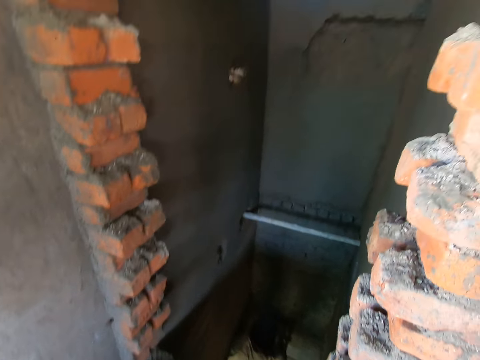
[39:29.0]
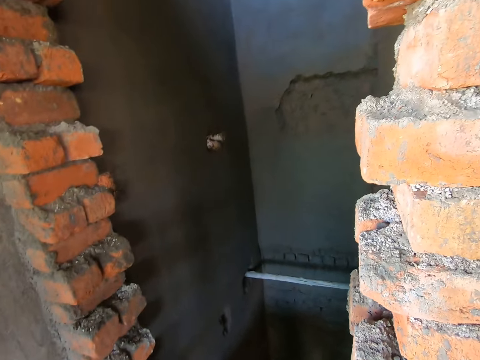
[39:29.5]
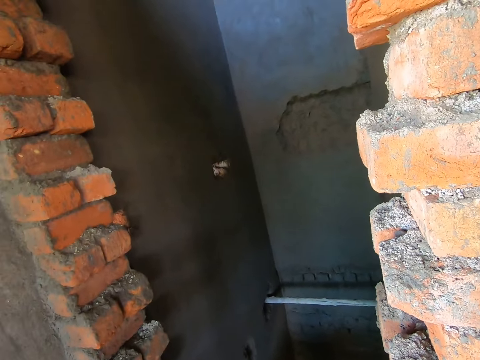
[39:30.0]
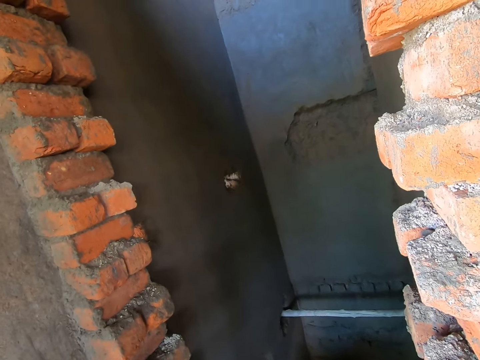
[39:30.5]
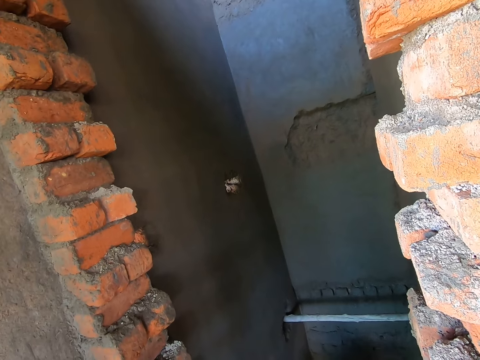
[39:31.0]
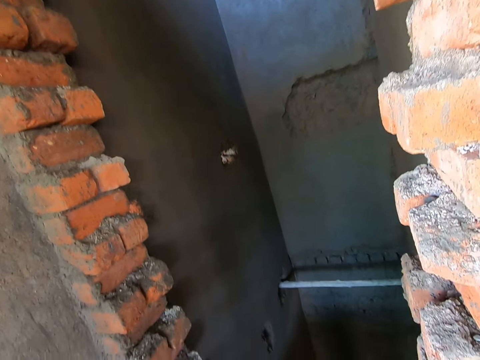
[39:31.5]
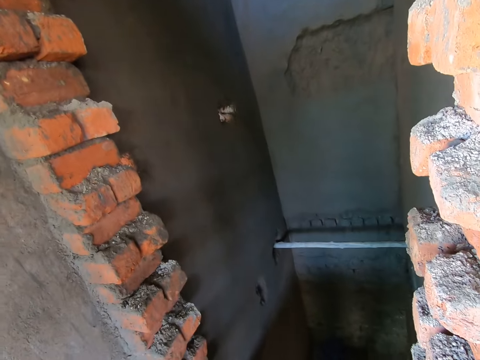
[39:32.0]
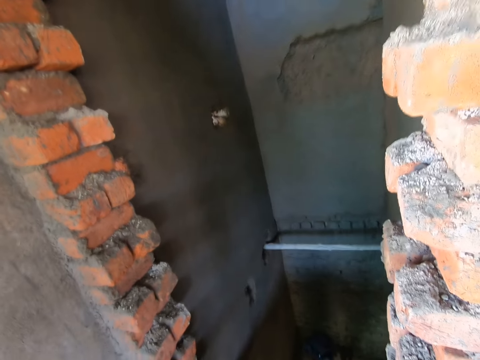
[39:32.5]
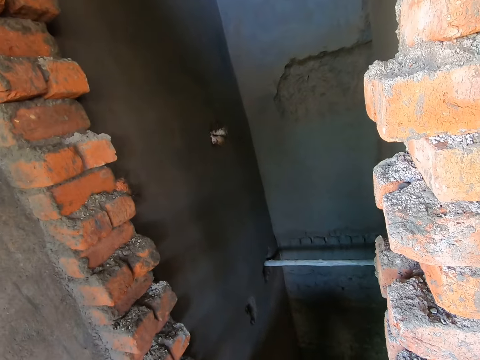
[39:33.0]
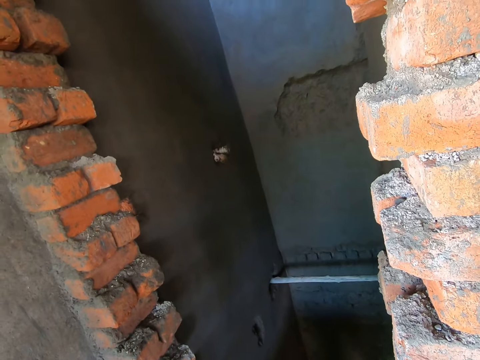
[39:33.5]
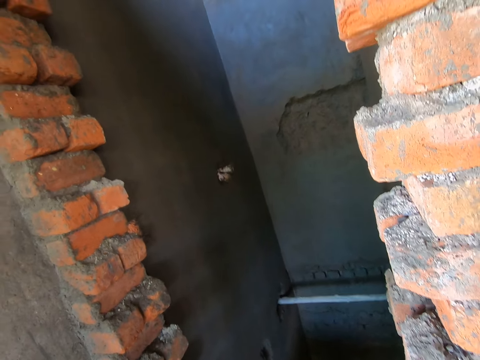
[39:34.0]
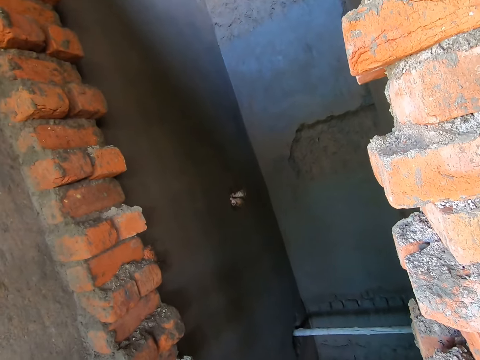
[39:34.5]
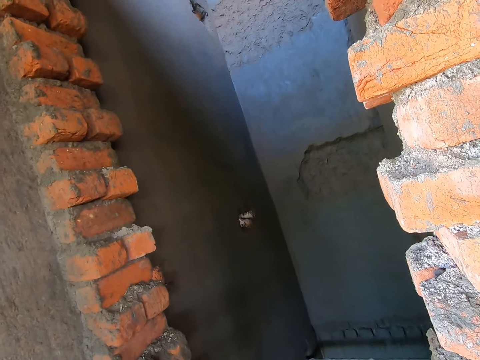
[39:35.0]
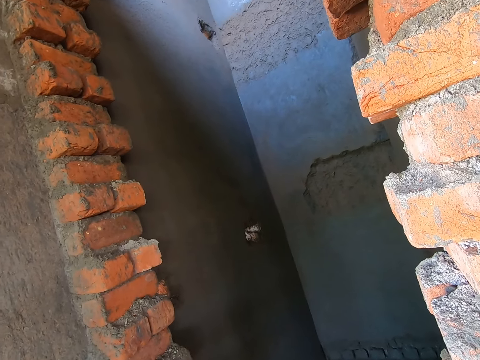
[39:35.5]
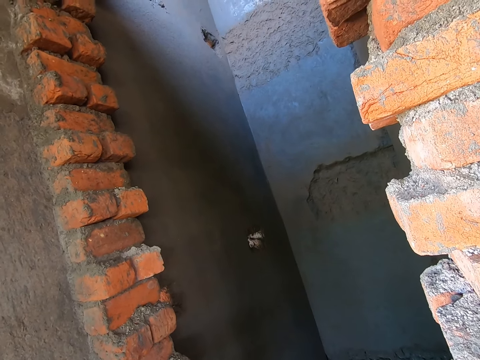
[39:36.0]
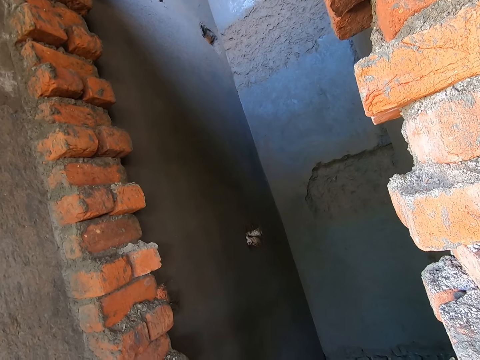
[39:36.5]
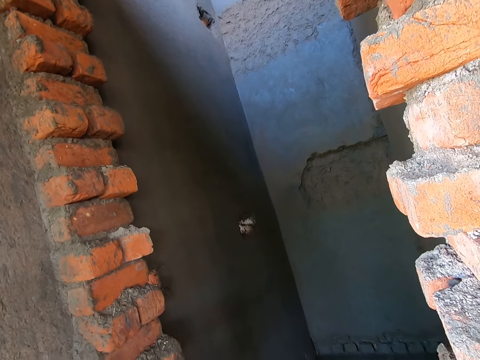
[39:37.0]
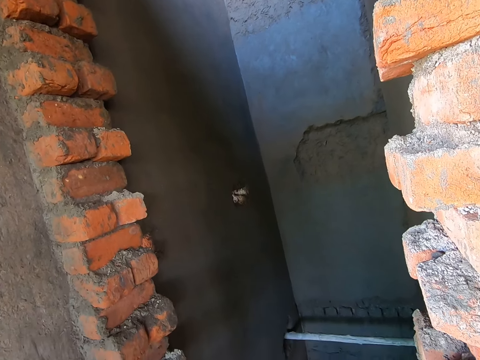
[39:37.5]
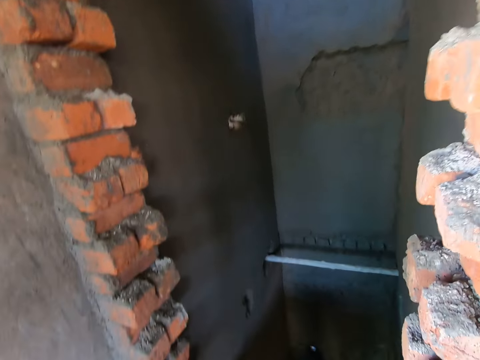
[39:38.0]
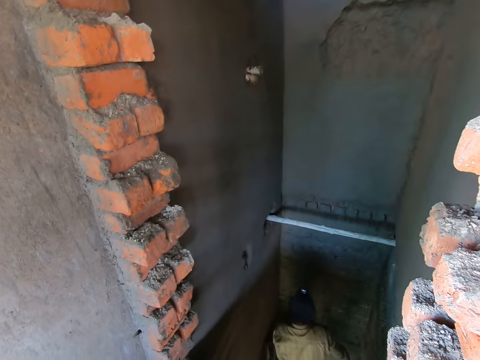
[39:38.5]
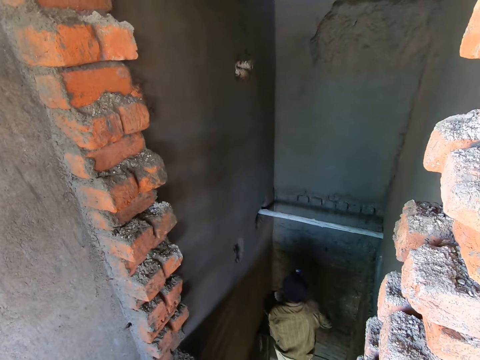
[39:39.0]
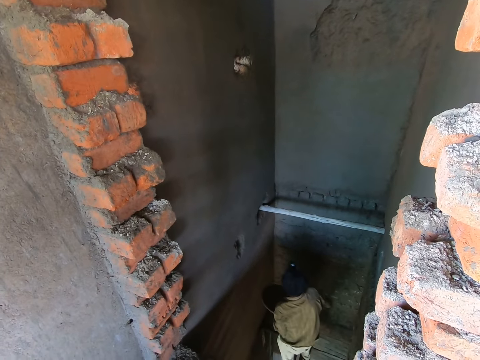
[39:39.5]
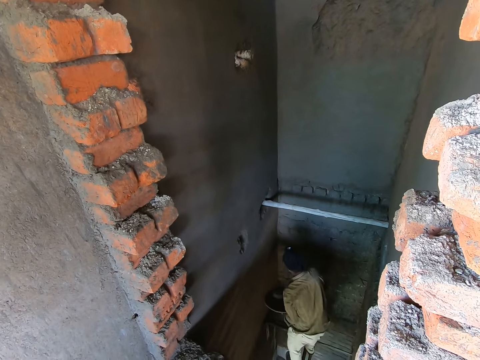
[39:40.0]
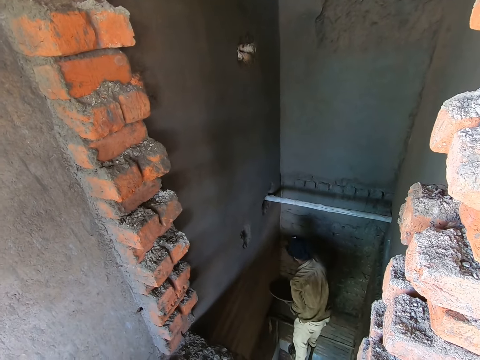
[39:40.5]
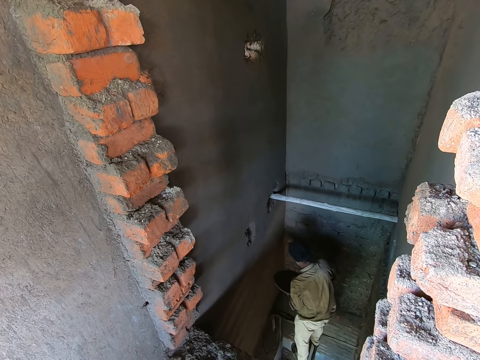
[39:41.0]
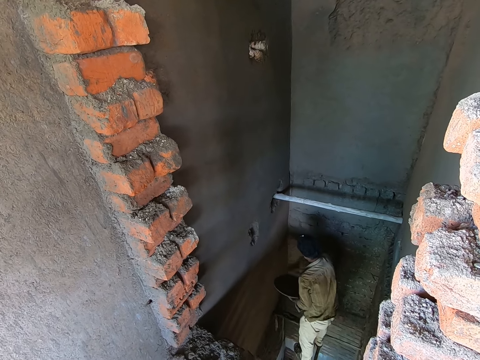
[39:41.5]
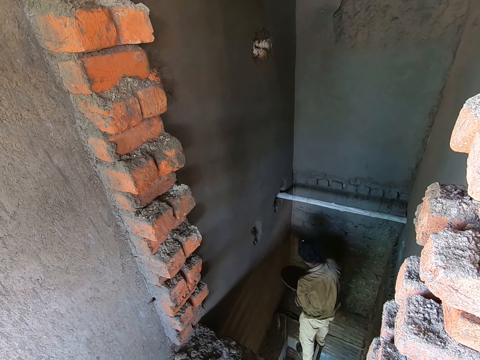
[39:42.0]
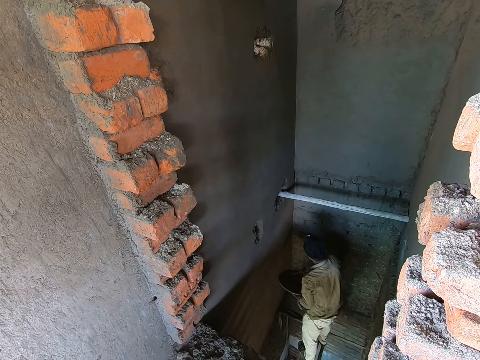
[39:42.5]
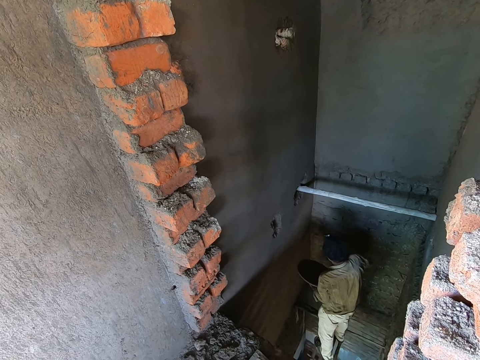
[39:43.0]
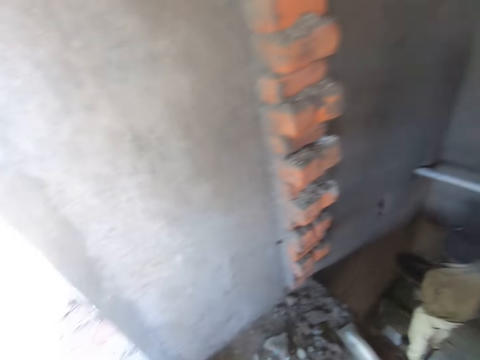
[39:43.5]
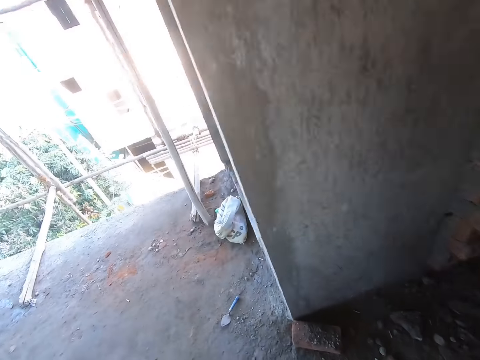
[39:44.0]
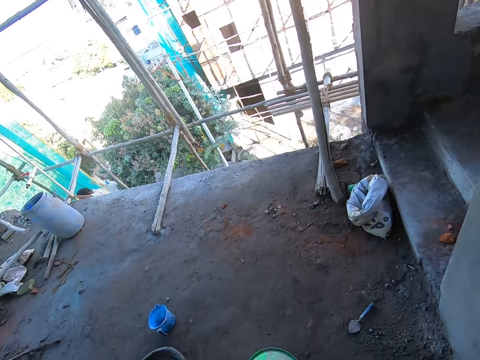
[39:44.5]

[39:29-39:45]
The man holds a head pan of cement mortar in his left hand. The man scoops cement mortar from the head pan of cement mortar in his left hand with a brick trowel in his right hand. The man splashes cement mortar on the wall with the brick trowel in his right hand. The man scoops cement mortar from the head pan of cement mortar in his left hand with the brick trowel in his right hand. The man splashes cement mortar on the wall with the brick trowel in his right hand. The man scoops cement mortar from the head pan of cement mortar in his left hand with the brick trowel in his right hand. The man splashes cement mortar on the wall with the brick trowel in his right hand. The man scoops cement mortar from the head pan of cement mortar in his left hand with the brick trowel in his right hand.

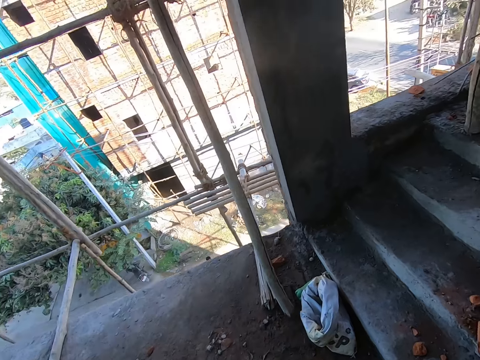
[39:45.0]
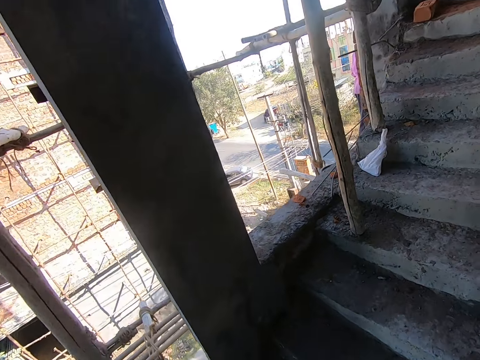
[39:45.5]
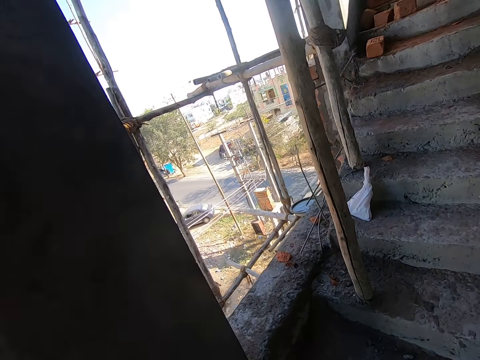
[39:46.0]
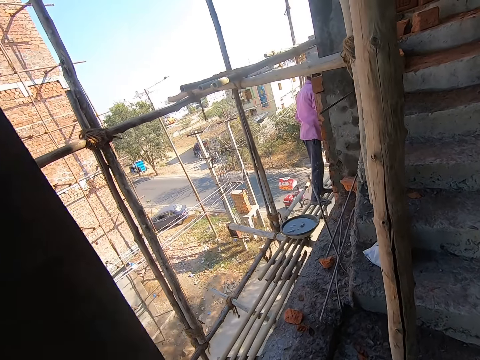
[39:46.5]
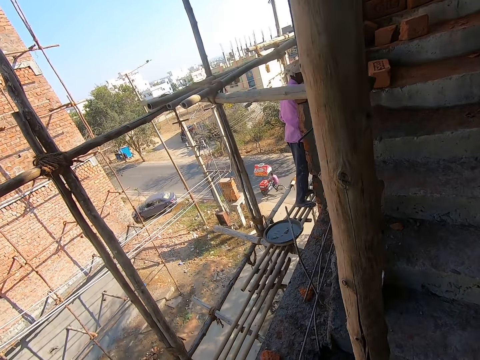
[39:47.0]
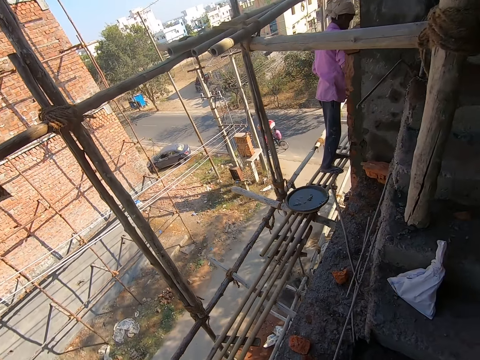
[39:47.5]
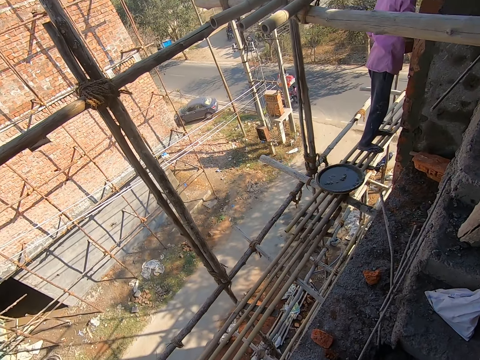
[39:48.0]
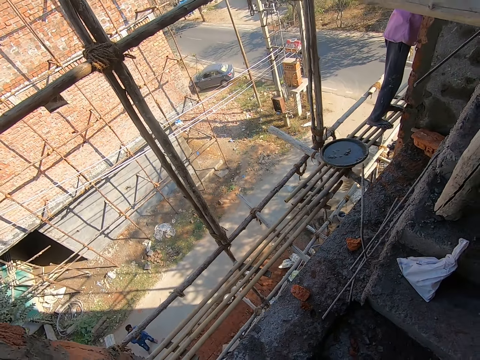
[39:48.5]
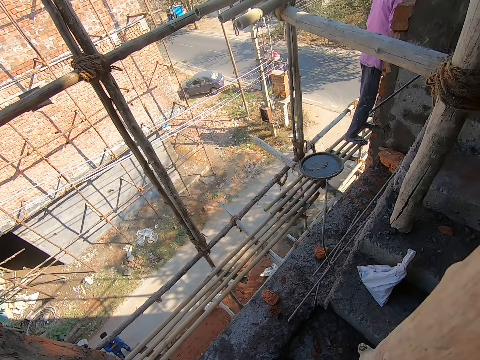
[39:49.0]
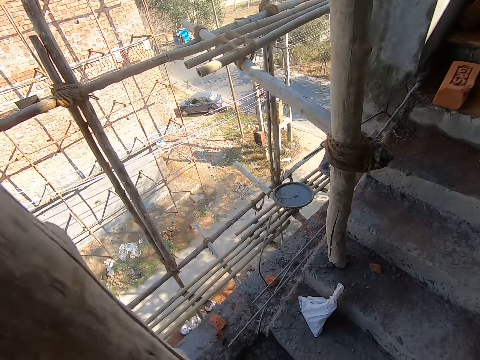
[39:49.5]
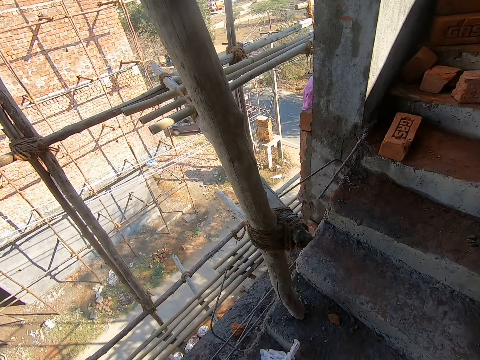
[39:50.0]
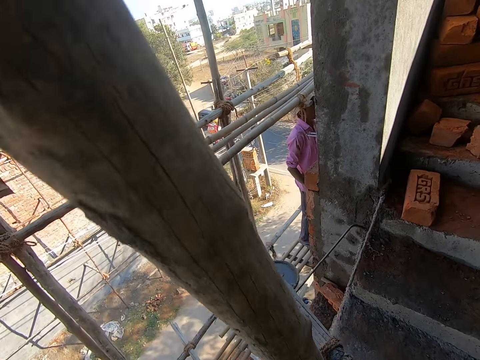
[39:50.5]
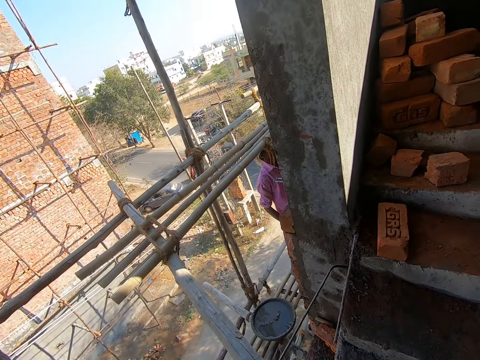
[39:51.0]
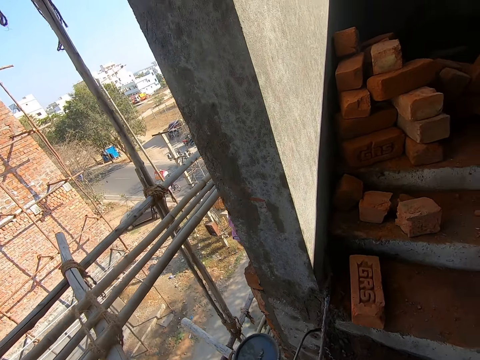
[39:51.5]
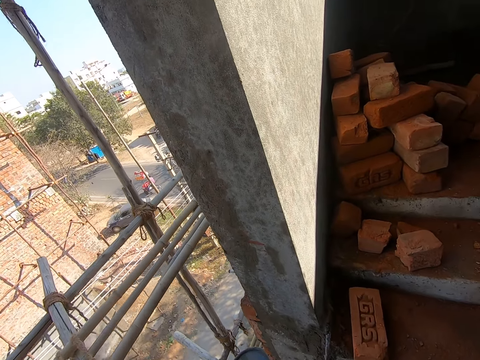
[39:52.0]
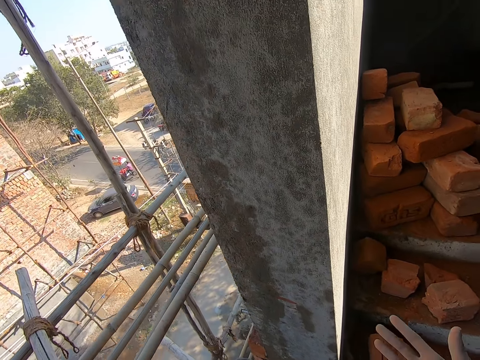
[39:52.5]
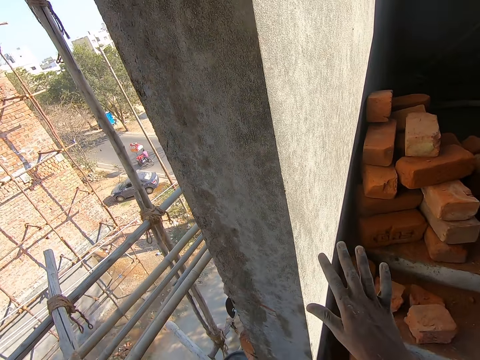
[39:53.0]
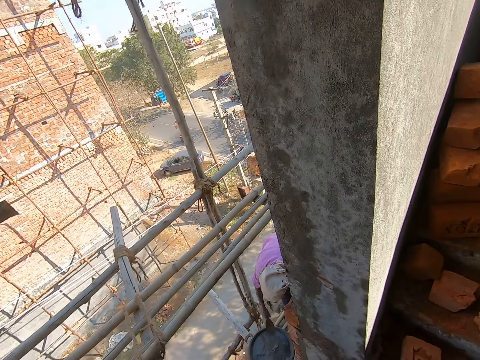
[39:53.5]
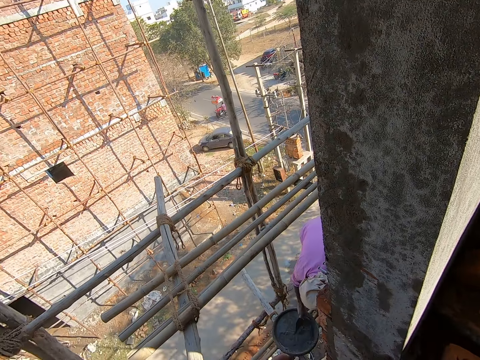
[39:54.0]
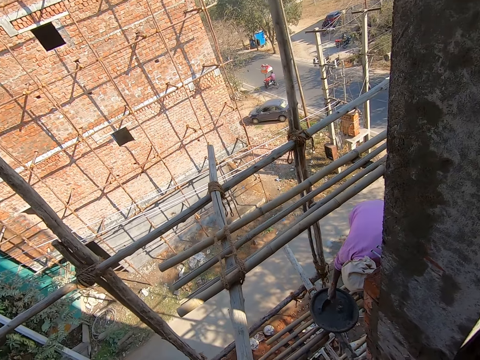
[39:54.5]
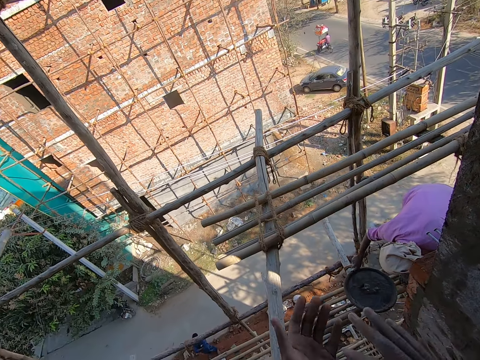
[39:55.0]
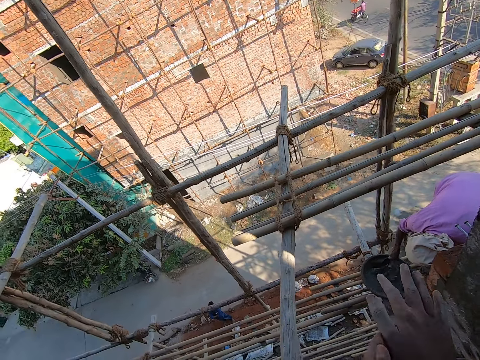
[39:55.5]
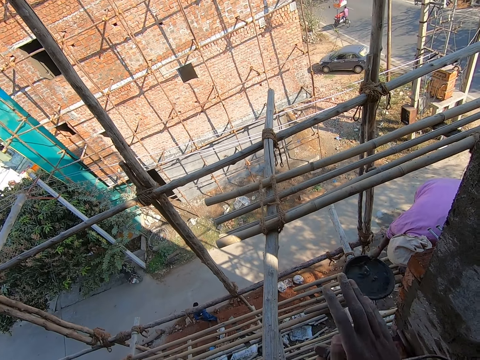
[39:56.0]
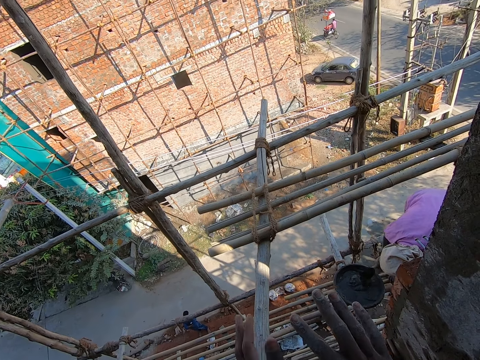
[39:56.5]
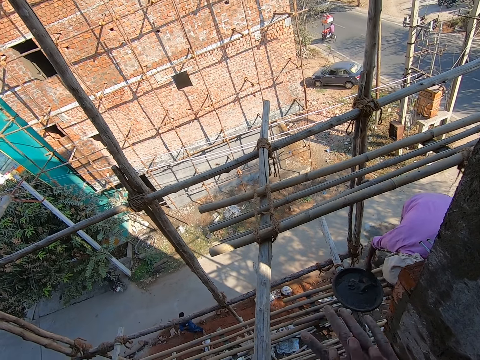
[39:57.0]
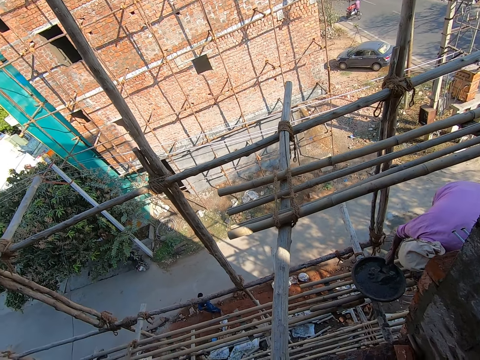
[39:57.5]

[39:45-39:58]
The camera wearer walks around the building and climbs the stairway. He claps his hands. The man dips a brick trowel in his right hand into a head pan of cement mortar on a scaffold board. The camera wearer rubs his hands together.
